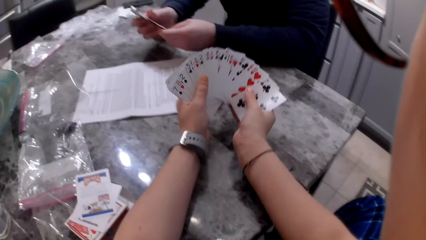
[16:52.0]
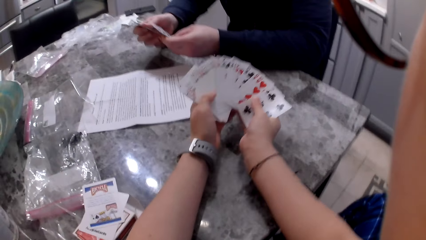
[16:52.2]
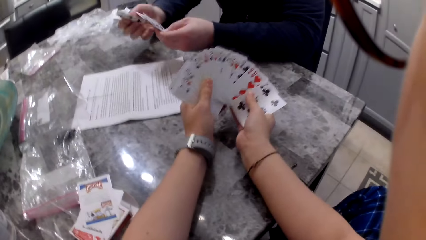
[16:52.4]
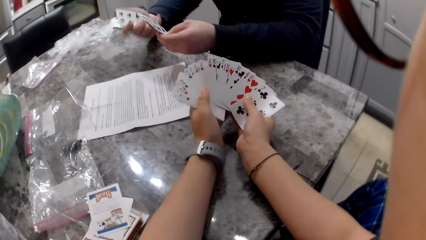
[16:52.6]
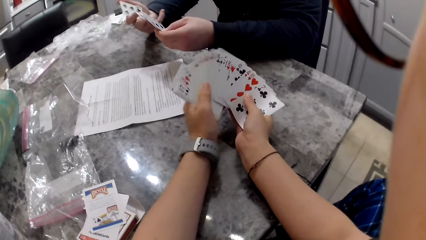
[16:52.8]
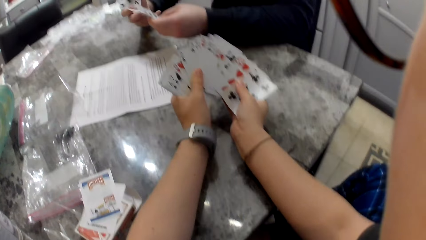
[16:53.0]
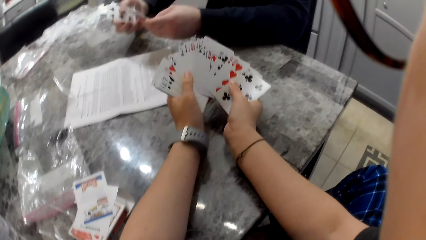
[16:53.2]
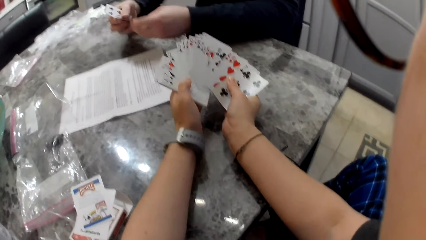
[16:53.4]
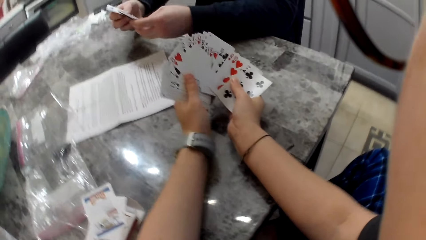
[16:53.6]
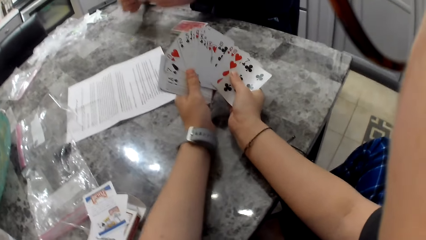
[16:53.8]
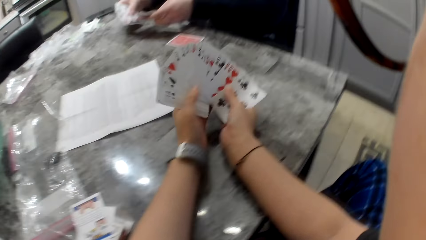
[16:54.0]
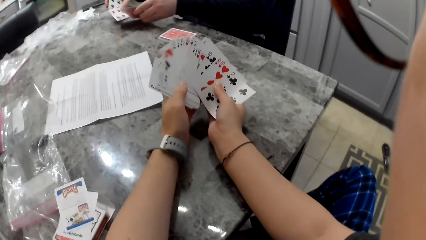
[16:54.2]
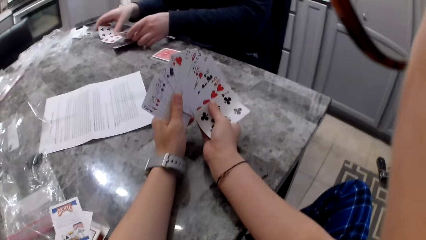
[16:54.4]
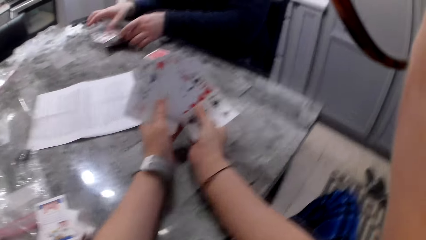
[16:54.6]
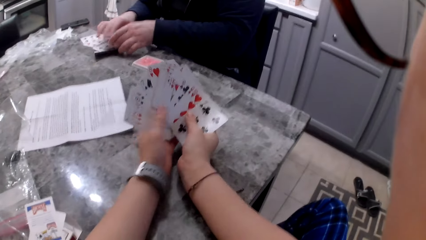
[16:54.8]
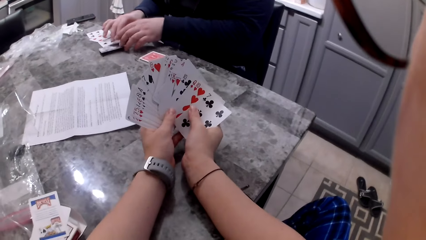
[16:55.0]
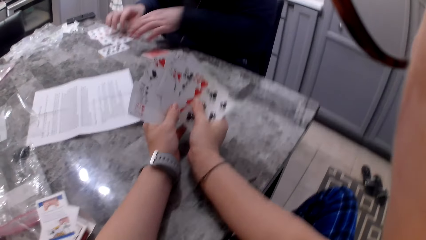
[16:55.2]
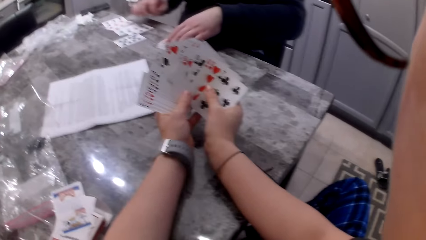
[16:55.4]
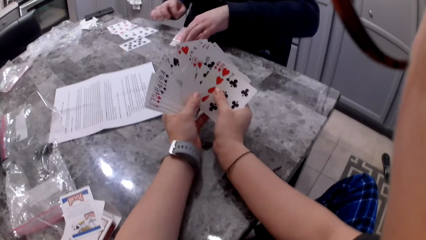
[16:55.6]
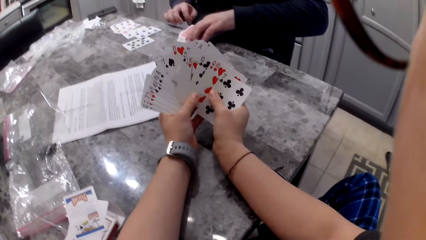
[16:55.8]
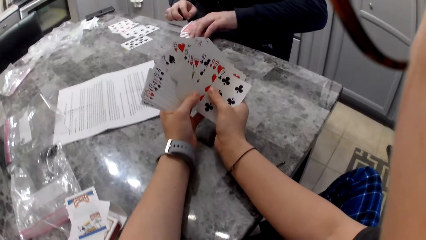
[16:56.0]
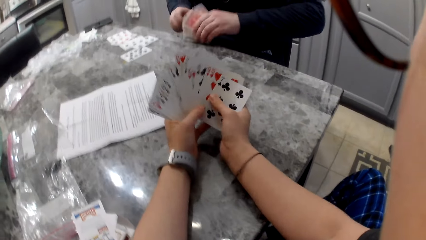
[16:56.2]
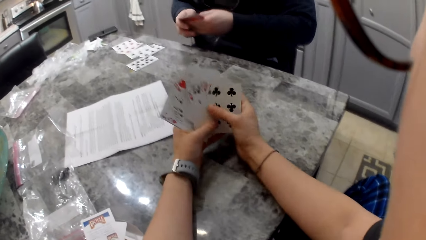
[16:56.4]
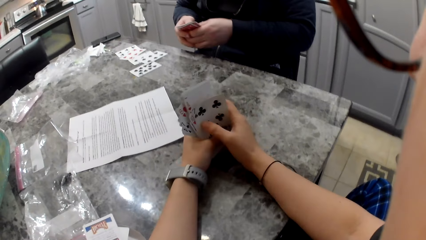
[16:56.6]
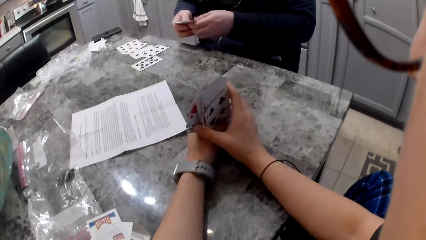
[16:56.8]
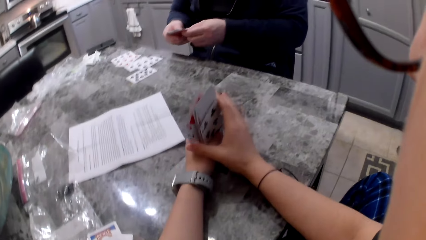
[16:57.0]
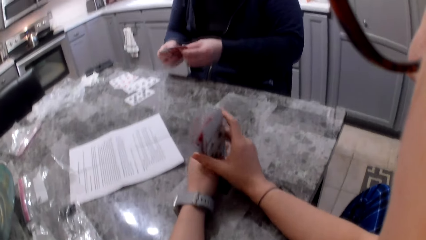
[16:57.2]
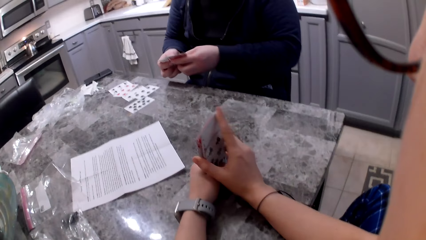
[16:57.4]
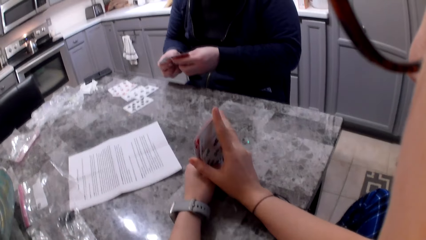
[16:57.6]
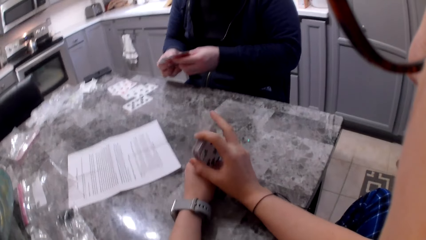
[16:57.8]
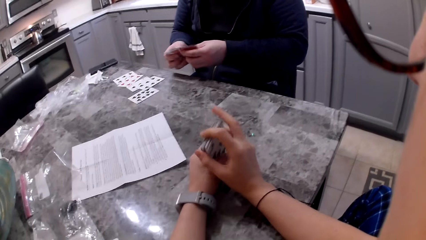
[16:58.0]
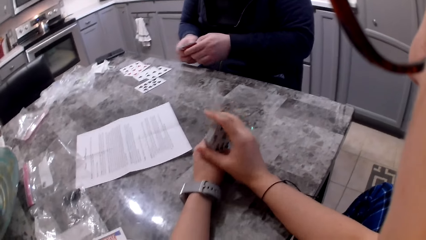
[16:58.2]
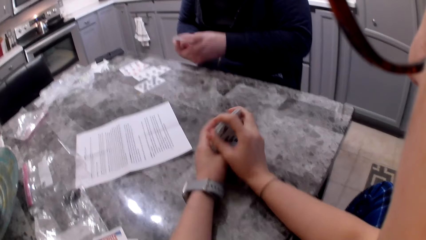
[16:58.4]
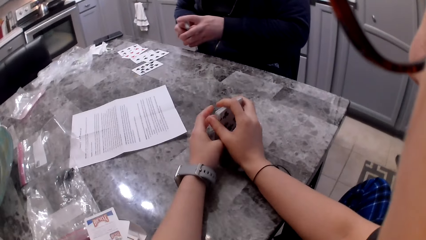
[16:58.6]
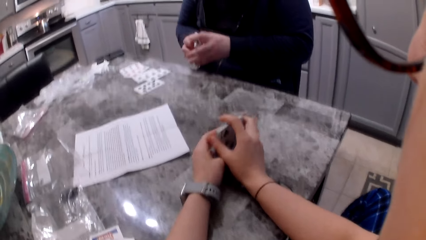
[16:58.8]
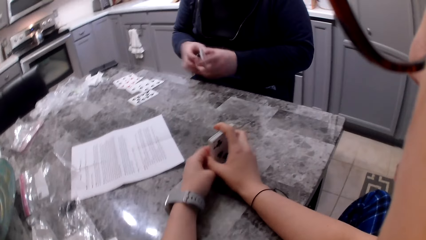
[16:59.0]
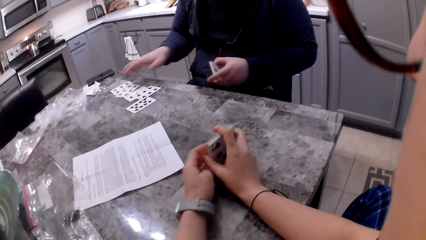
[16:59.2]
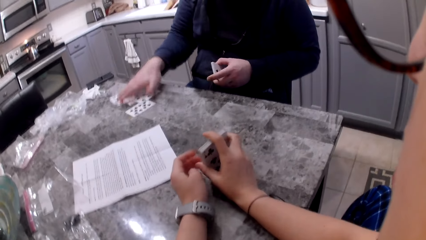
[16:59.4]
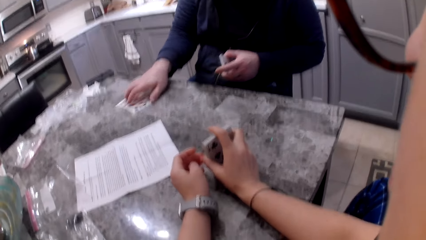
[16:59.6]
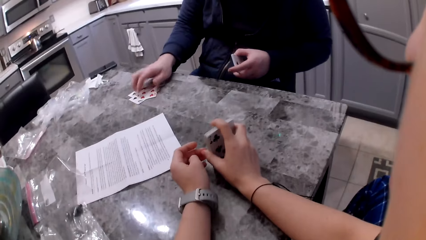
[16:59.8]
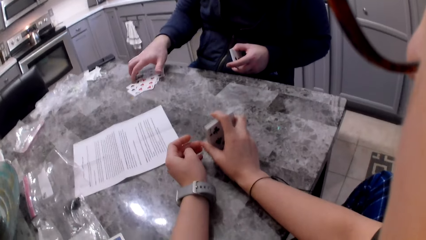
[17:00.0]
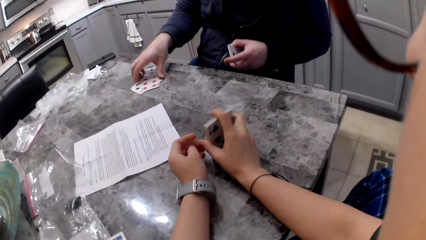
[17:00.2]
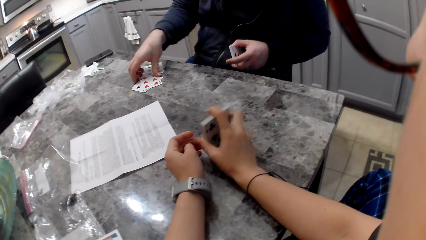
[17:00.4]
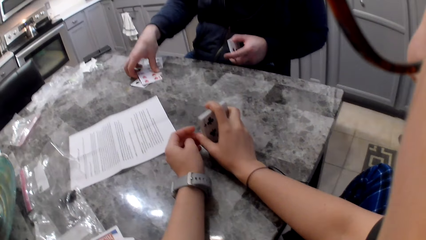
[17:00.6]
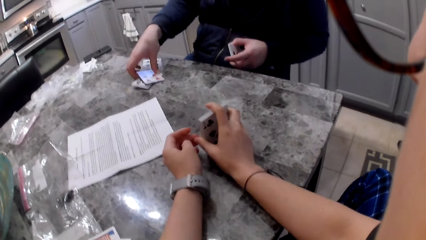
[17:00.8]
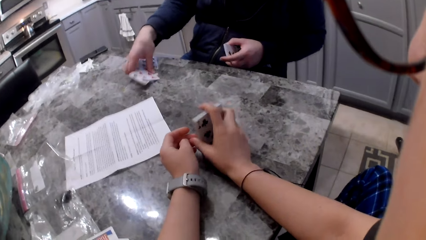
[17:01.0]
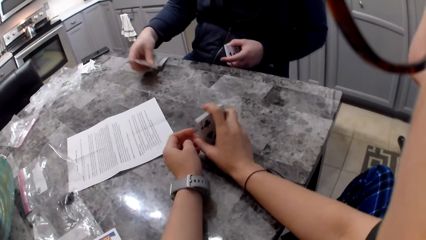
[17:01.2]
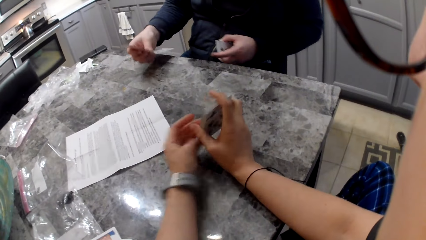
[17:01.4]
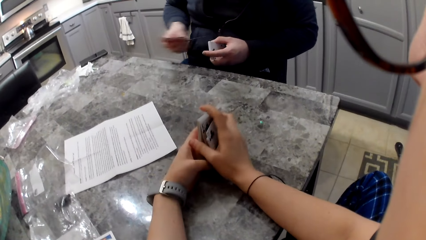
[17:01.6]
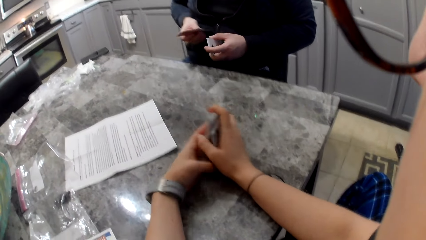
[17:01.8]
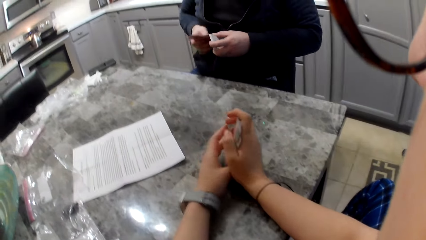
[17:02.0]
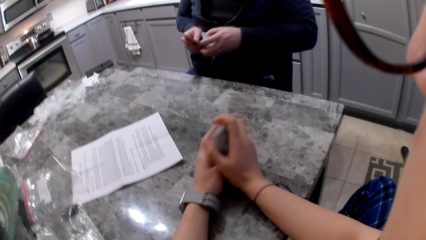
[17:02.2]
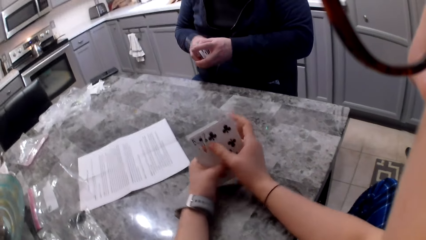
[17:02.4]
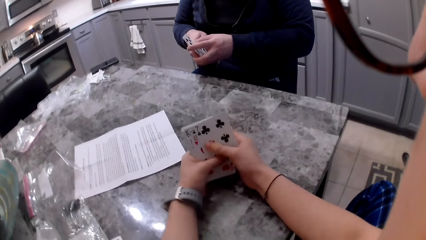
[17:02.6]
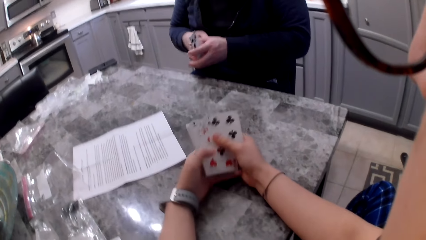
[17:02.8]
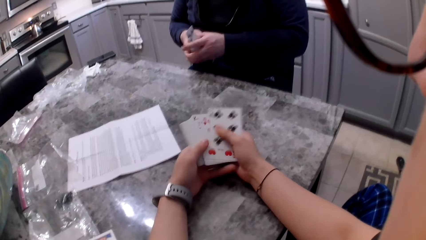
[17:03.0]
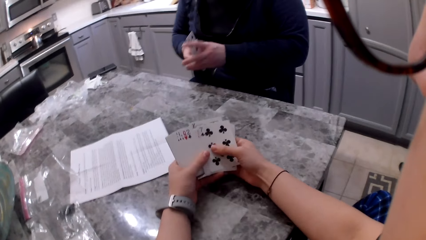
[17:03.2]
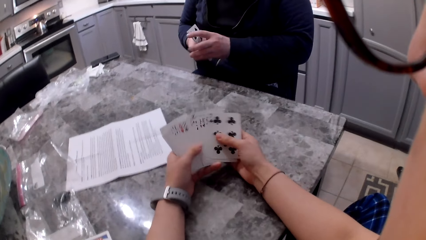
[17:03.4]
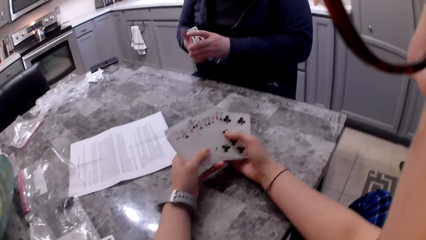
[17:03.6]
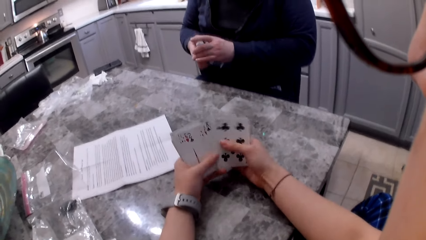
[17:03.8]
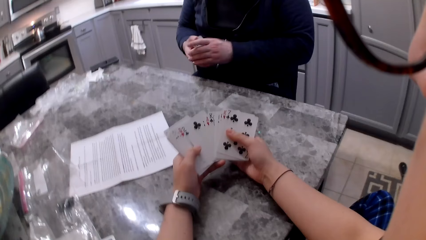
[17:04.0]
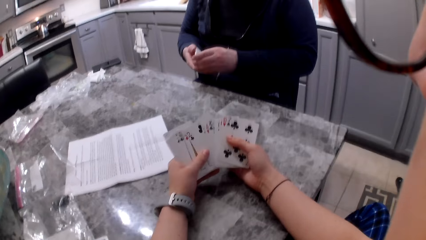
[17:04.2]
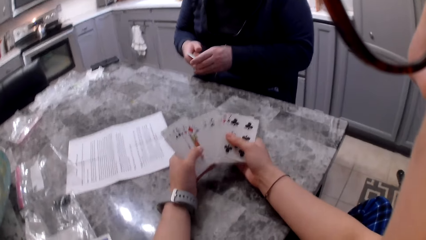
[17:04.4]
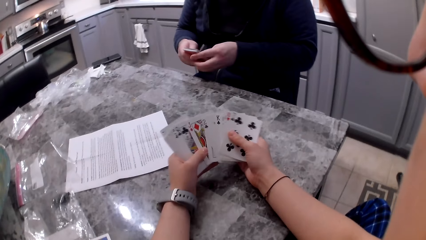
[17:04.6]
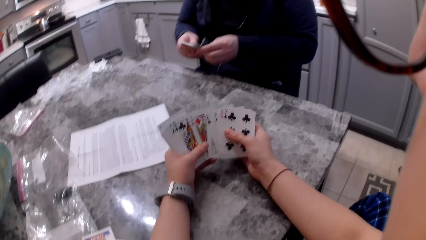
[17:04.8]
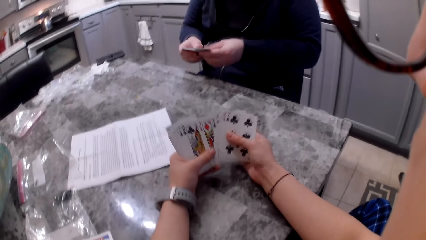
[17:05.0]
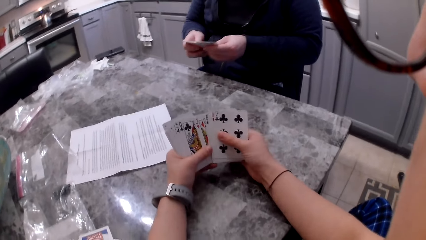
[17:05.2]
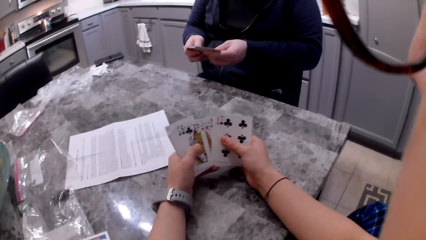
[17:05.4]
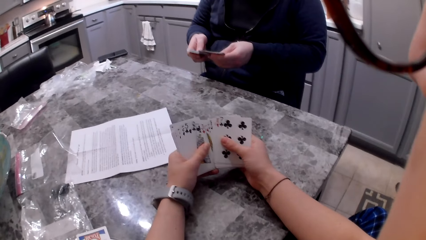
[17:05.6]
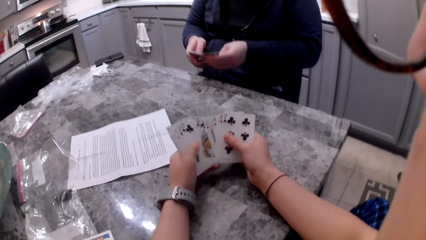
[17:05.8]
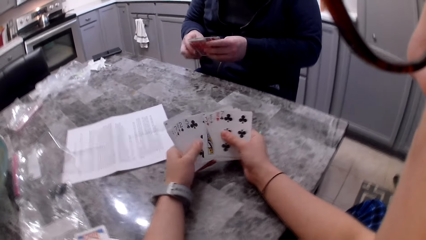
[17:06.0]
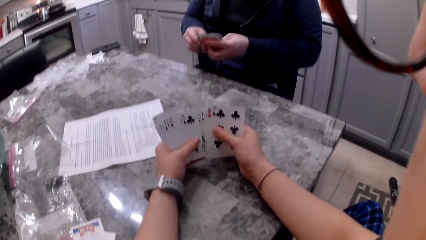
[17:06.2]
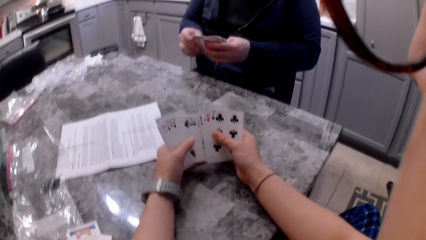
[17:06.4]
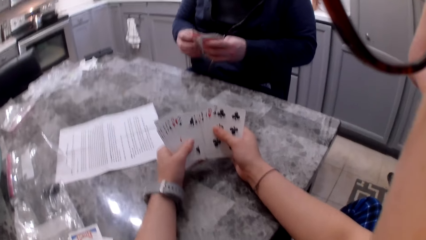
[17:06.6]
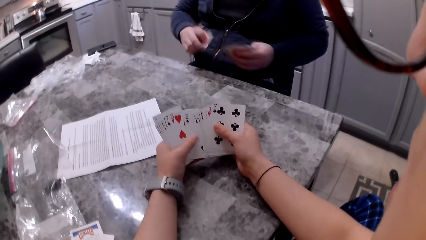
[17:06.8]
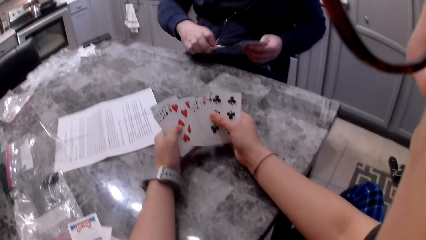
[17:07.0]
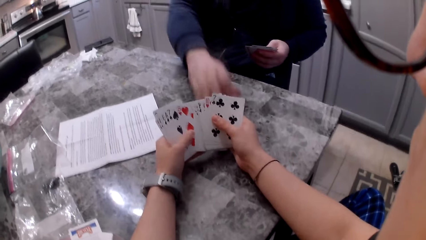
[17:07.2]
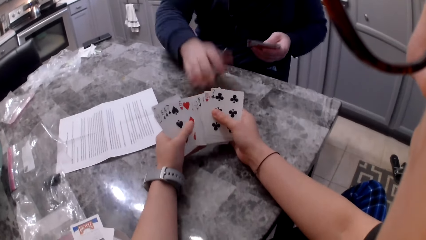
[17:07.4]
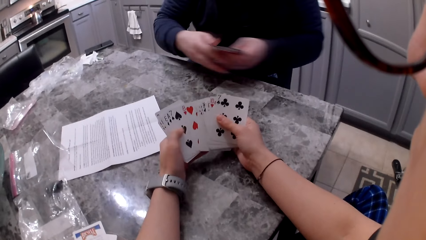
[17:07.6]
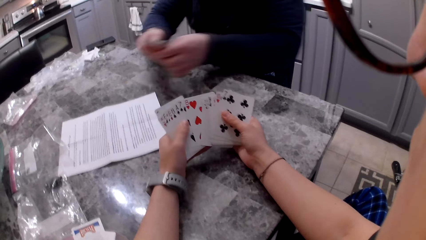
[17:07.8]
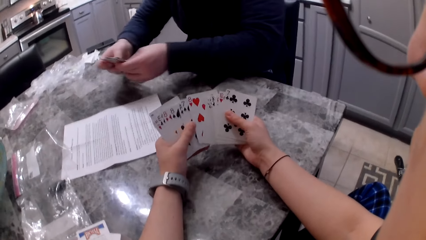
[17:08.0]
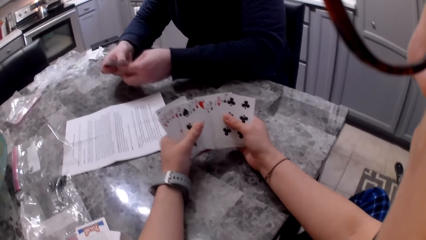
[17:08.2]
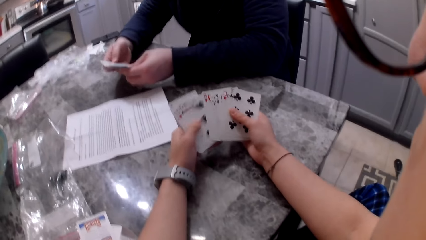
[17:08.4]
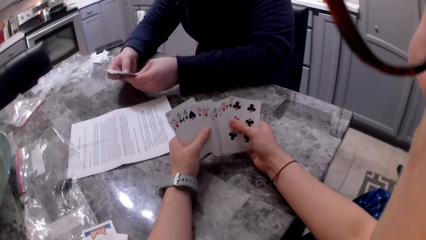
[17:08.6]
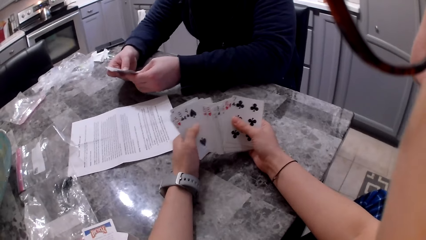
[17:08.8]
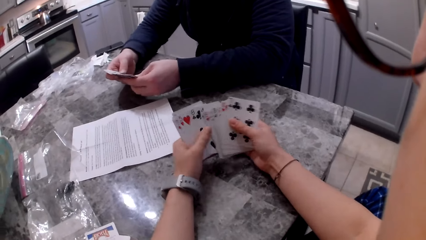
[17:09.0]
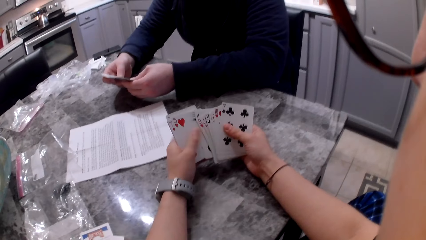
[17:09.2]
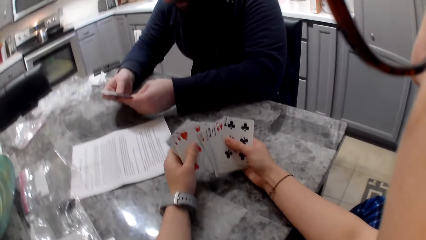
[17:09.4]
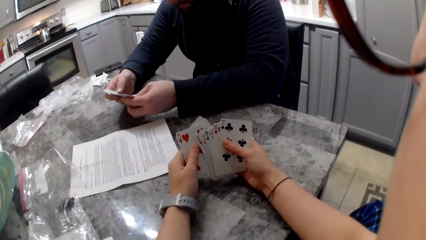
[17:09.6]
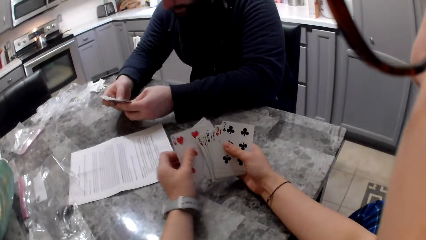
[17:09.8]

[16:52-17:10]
A man drops his cards on the counter. The camera wearer shuffles cards in her hands. The man picks up the cards on the counter with his left hand and shuffles the cards in his hands. The camera wearer aligns the cards in her hands. The man aligns the cards in his hands. The camera wearer aligns the cards on the table. The man packs the cards on the counter with his right hand, adds the card to his cards and aligns the cards in his hands. The camera wearer shuffles the cards in her hands. The man shuffles the cards in his hands, picks up a card with his right hand and drops the card on the counter. The camera wearer shuffles the cards in her hands. The man shuffles the cards in his hands.
